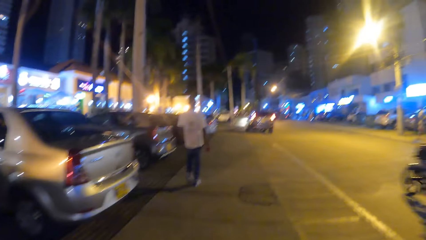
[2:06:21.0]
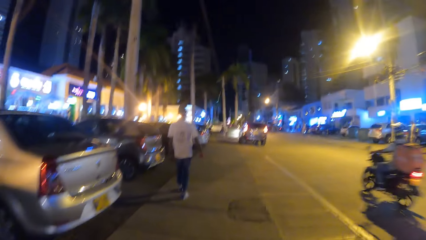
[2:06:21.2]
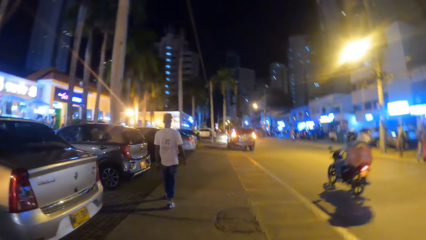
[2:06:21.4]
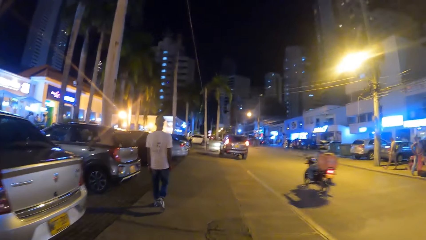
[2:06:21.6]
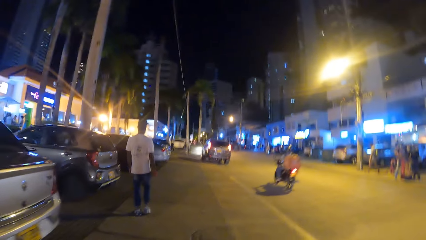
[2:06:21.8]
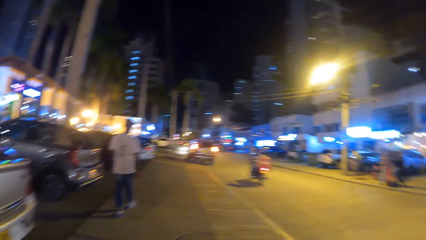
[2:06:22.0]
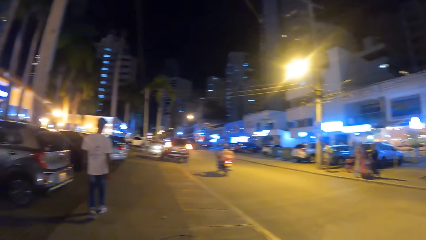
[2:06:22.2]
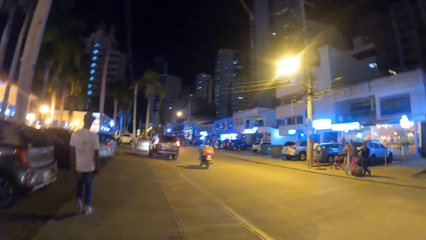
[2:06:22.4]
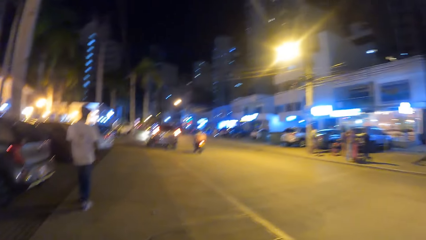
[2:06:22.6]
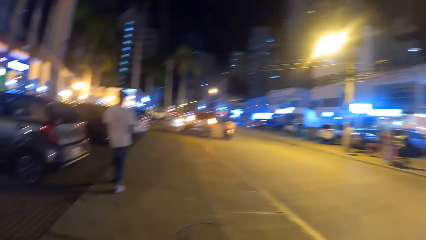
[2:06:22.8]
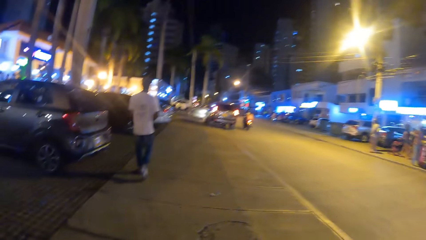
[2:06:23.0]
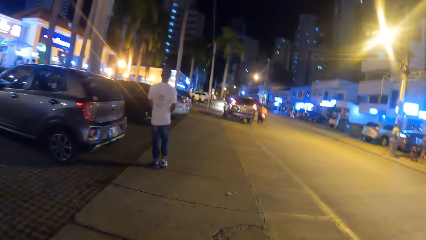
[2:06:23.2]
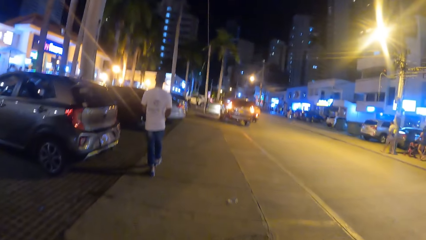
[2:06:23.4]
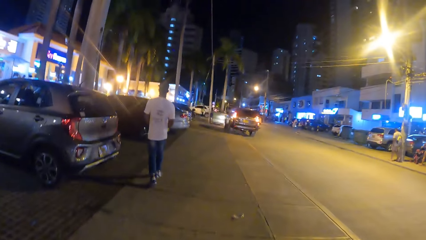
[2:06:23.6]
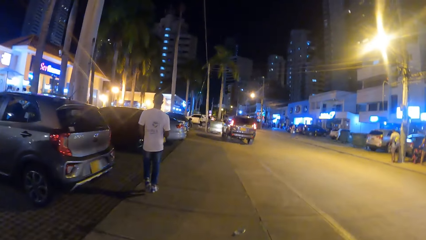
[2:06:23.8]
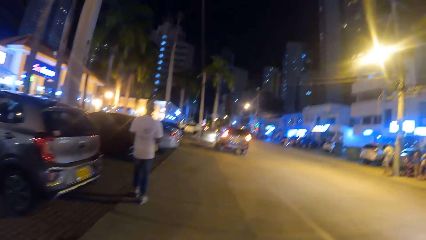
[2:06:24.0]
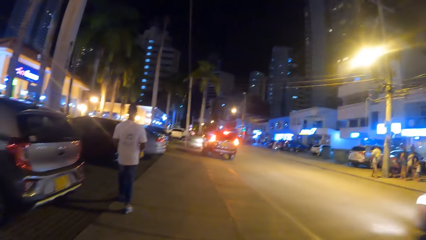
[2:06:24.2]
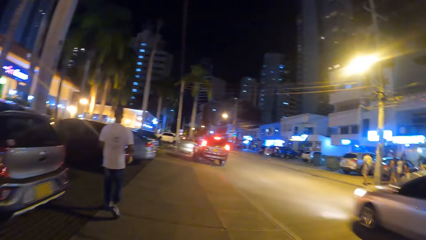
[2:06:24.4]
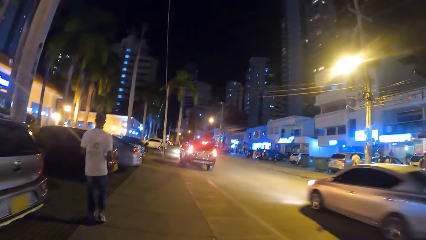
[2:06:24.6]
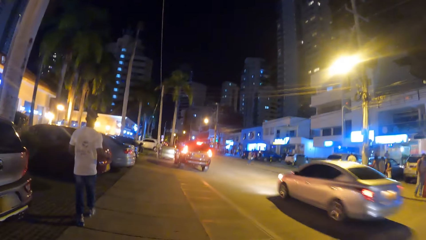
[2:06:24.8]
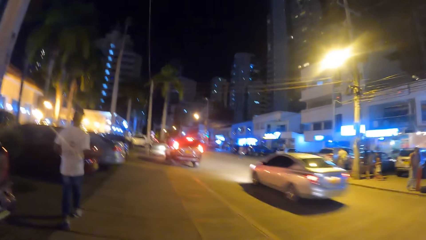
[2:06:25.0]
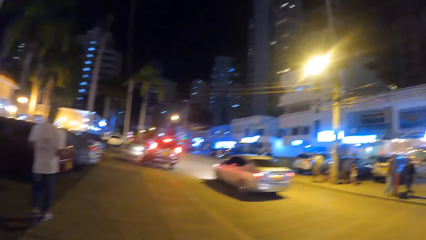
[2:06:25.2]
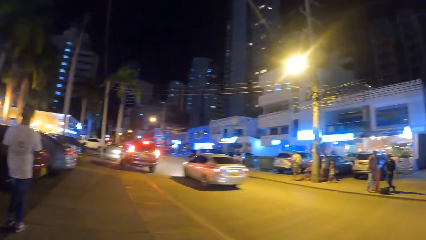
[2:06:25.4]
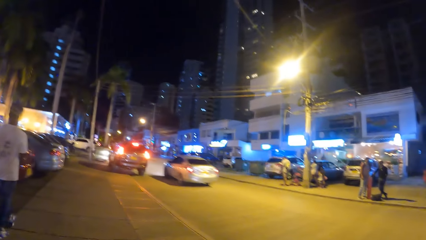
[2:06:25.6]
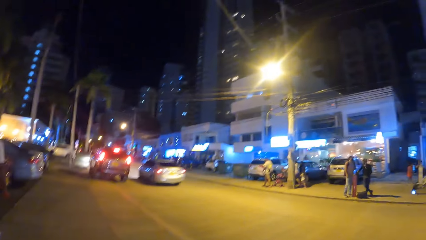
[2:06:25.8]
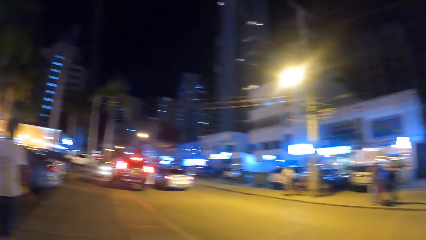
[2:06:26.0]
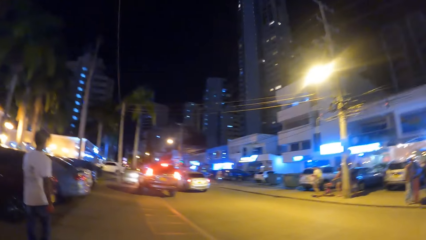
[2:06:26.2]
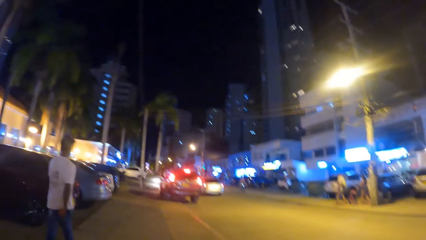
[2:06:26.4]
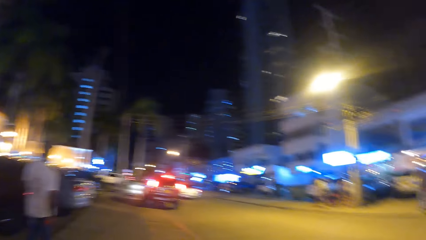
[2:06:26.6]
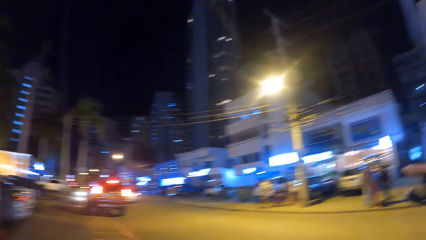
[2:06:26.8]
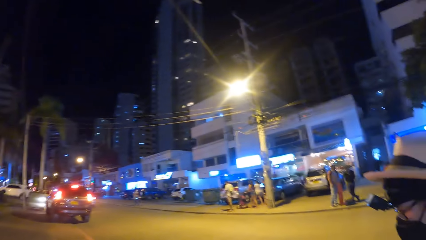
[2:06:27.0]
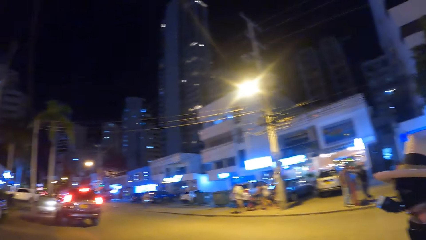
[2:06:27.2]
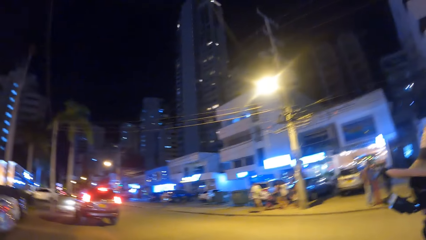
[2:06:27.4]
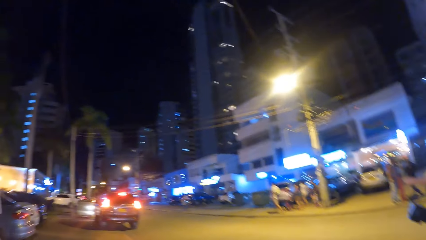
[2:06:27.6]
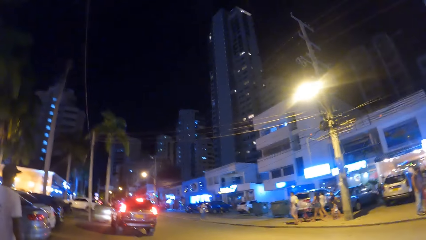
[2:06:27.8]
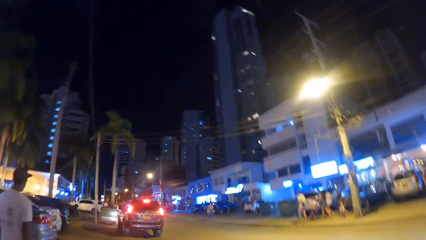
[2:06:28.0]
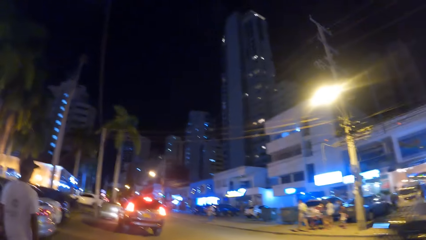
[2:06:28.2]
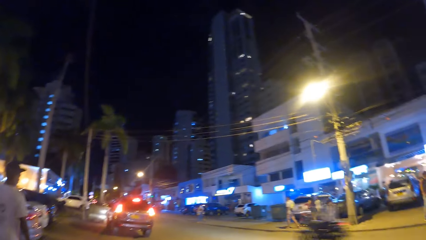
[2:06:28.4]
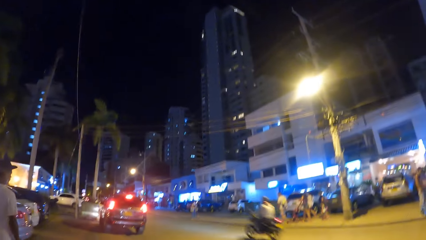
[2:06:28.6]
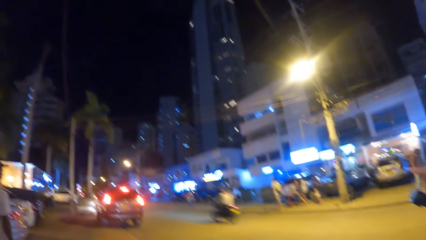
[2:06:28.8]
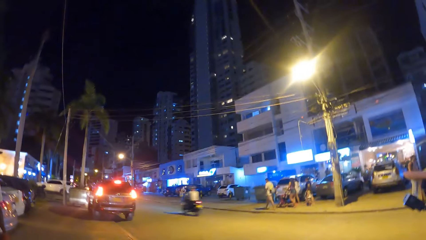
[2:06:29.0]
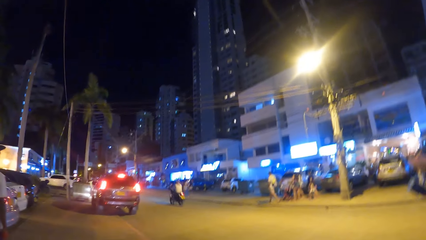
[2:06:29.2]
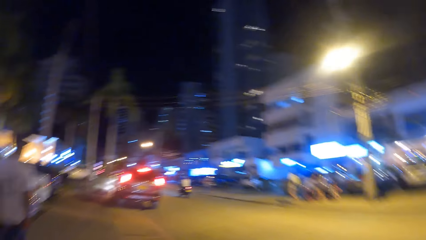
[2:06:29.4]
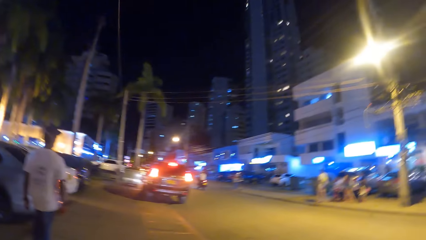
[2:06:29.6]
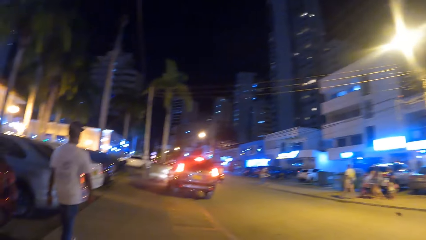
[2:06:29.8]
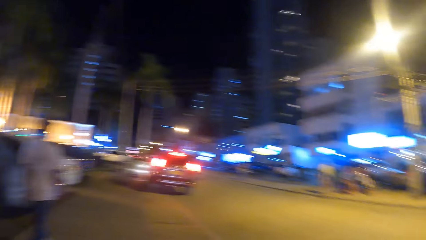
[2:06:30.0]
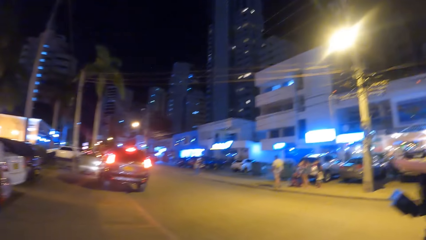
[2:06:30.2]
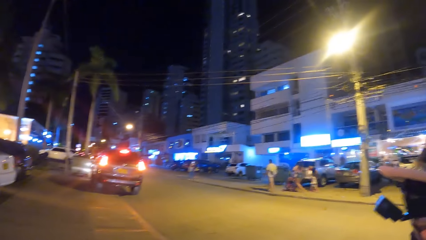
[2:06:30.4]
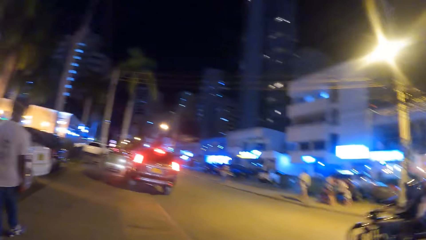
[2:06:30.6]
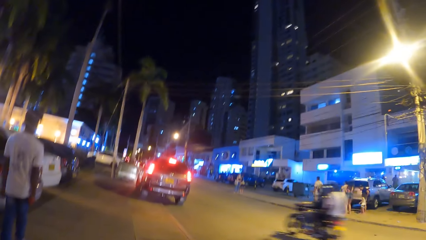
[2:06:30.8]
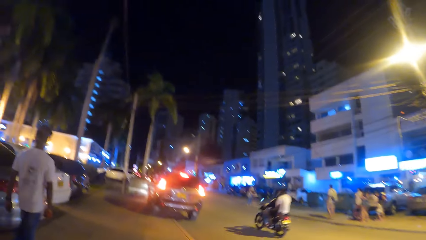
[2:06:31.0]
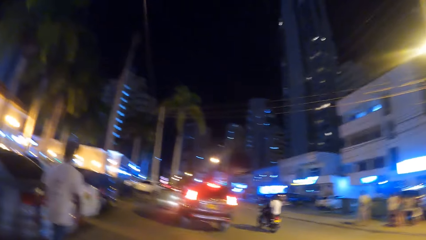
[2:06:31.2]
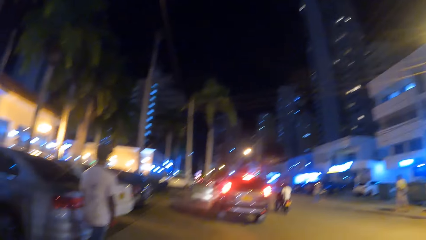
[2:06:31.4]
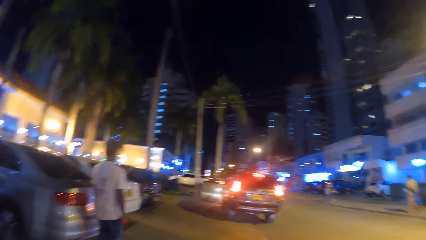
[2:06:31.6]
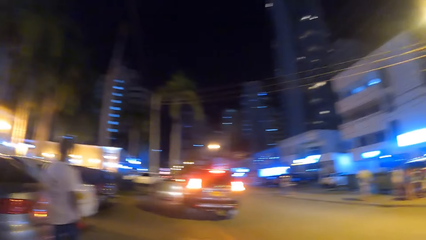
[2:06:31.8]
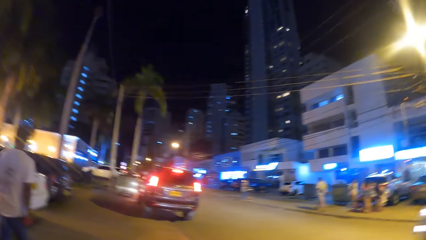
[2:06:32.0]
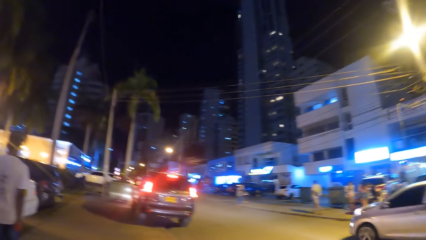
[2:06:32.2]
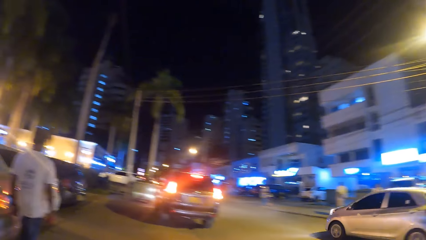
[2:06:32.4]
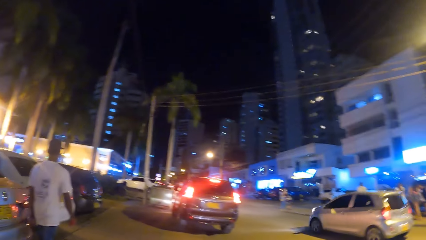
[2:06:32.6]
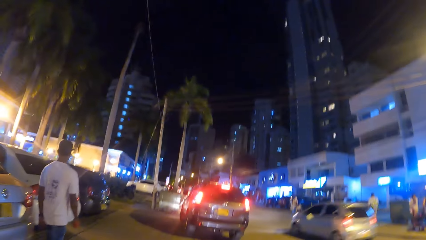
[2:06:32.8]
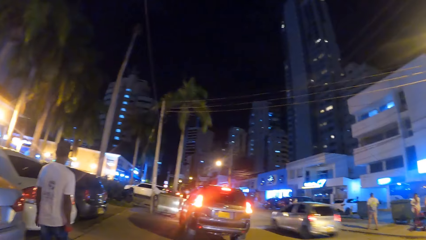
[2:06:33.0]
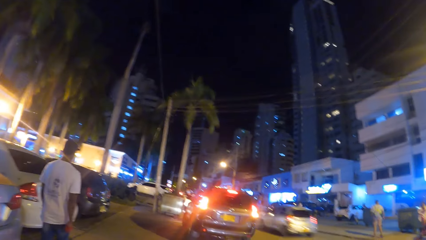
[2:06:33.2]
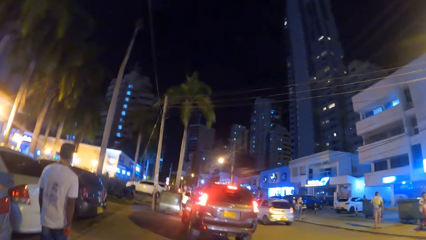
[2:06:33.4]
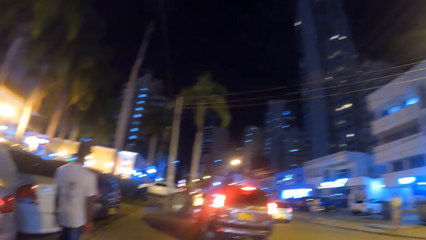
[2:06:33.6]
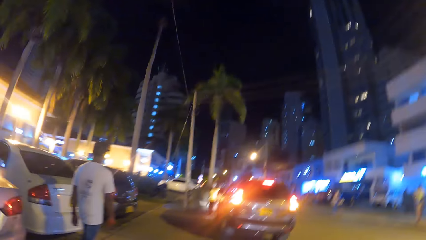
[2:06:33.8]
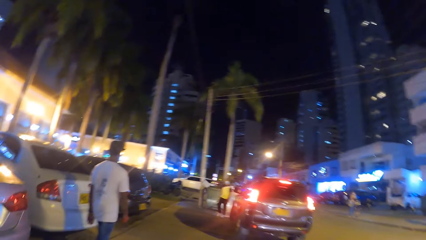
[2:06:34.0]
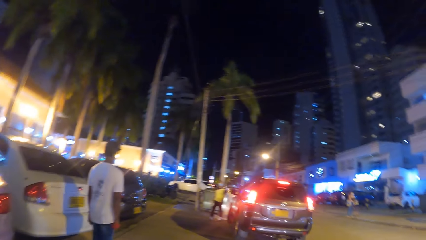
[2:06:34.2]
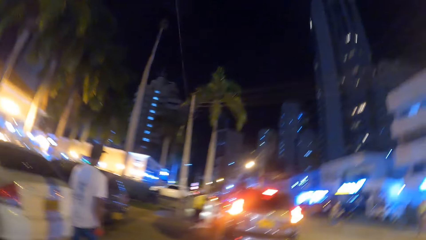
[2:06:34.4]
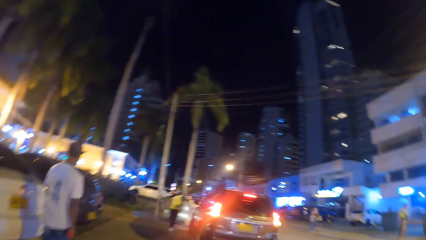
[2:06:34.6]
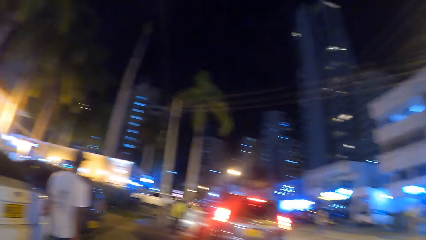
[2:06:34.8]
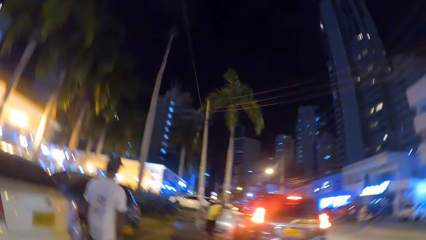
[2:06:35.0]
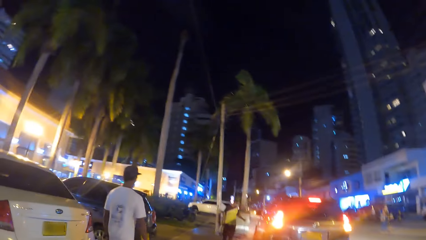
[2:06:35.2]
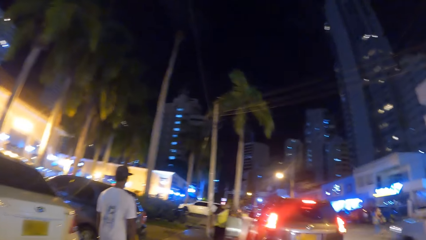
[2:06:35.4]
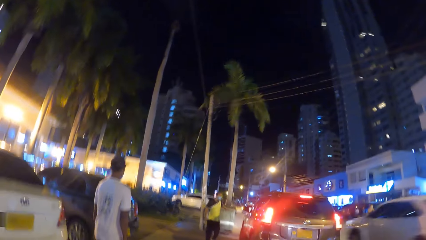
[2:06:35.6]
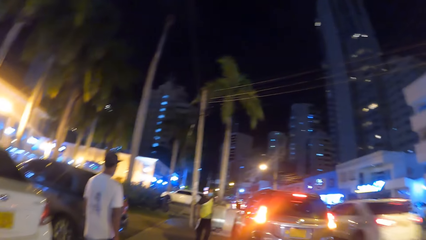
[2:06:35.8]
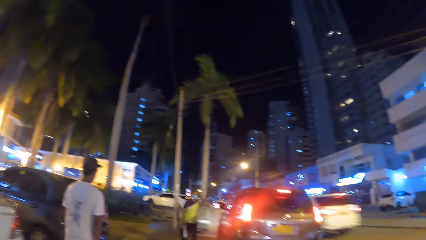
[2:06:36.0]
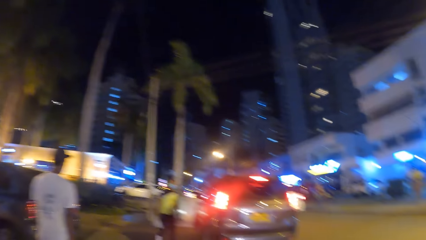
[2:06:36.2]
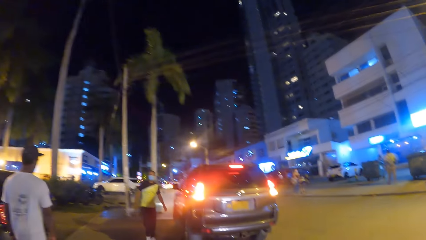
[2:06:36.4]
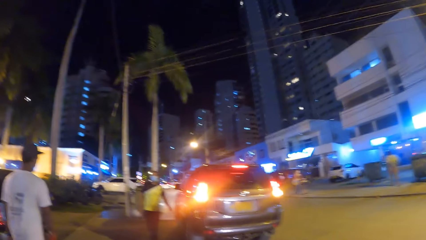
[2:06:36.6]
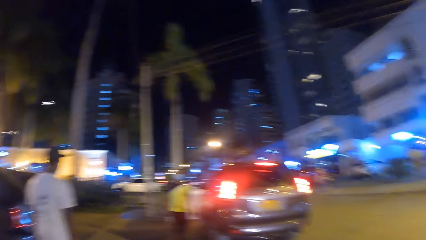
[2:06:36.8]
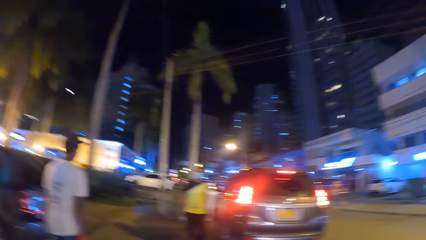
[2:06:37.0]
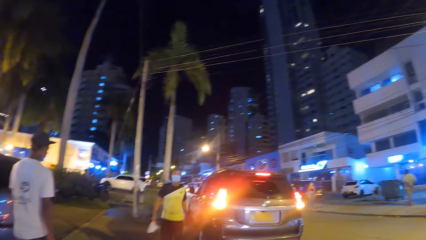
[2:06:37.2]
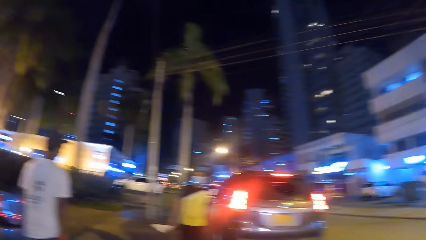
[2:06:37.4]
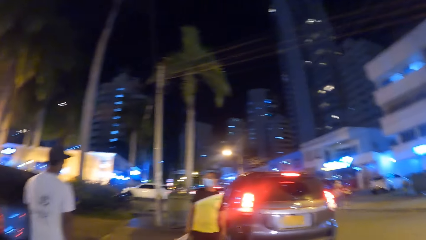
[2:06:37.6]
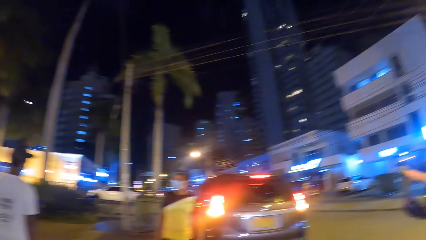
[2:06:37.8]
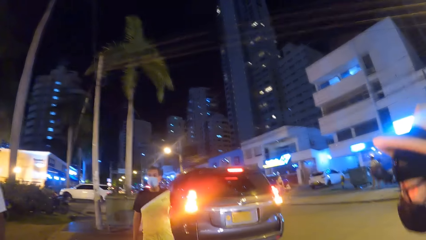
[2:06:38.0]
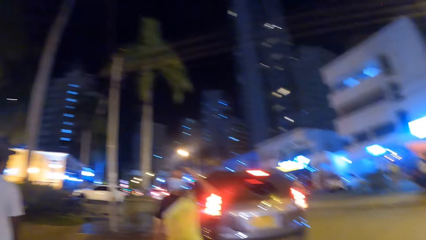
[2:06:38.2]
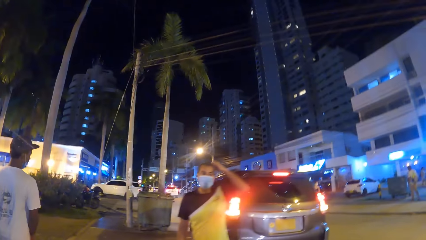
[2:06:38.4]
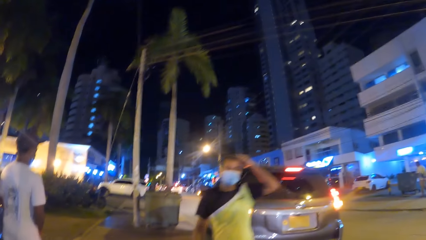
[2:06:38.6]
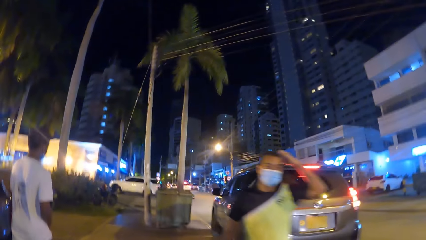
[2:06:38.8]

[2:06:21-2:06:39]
The camera wearer looks forward. They look right. They look forward. They look right. They look forward. They look right. They converse with a person. They look forward. They look right. They look forward. They look right. They look forward. They converse with the person.
